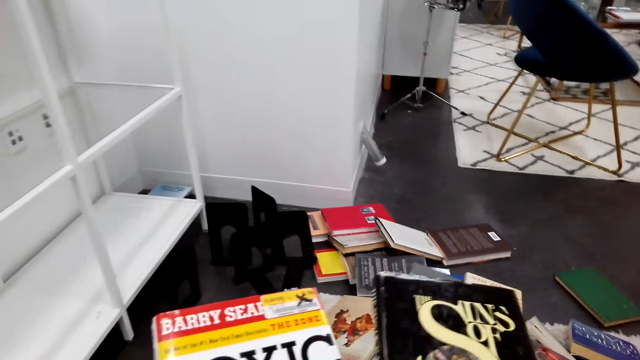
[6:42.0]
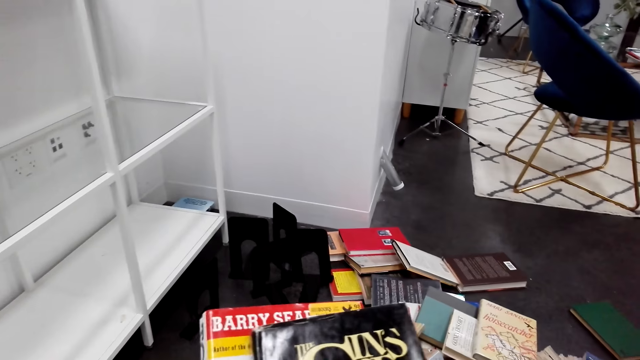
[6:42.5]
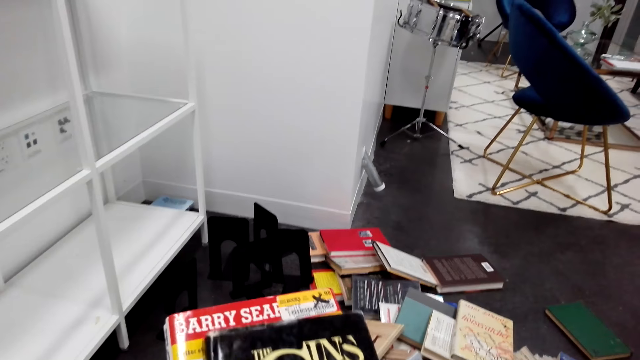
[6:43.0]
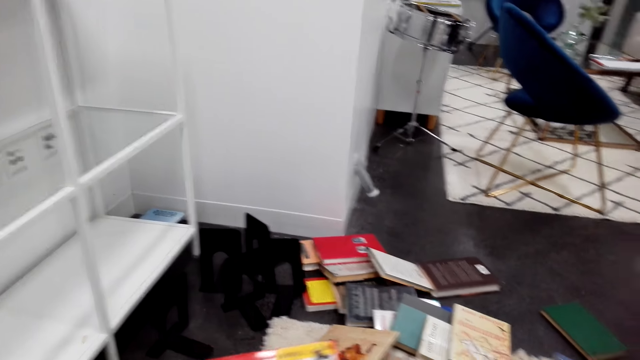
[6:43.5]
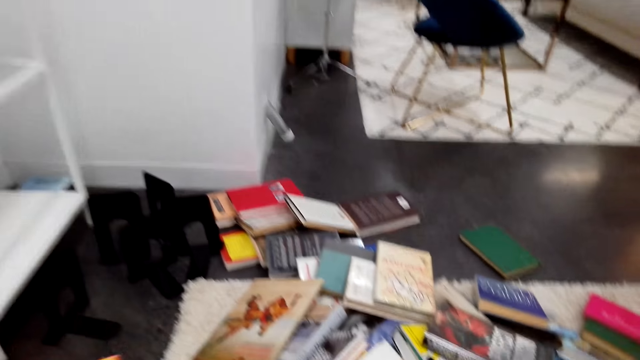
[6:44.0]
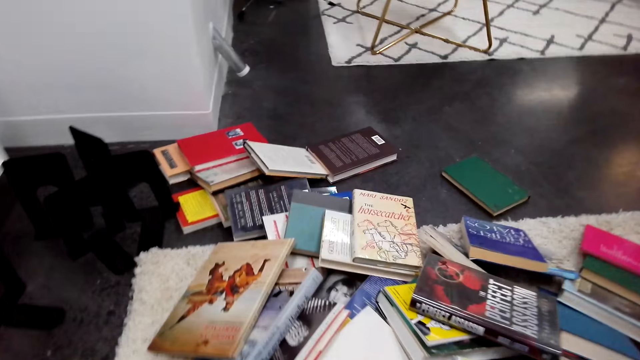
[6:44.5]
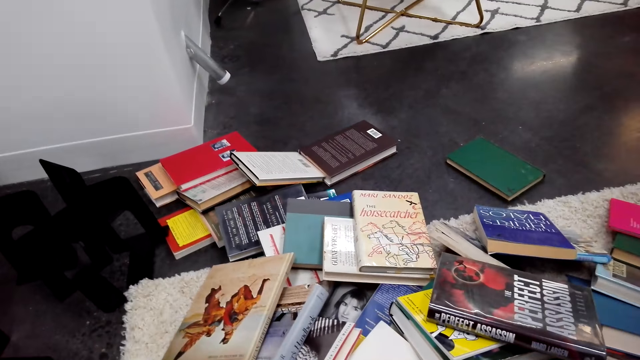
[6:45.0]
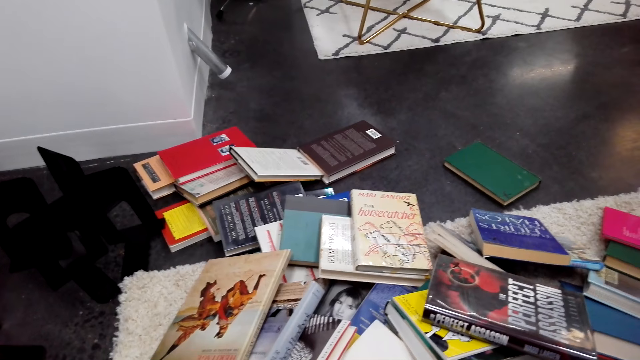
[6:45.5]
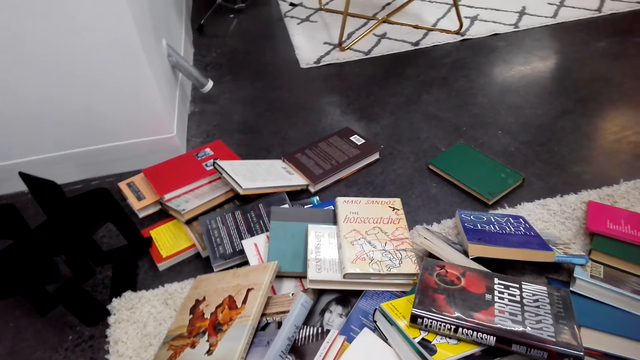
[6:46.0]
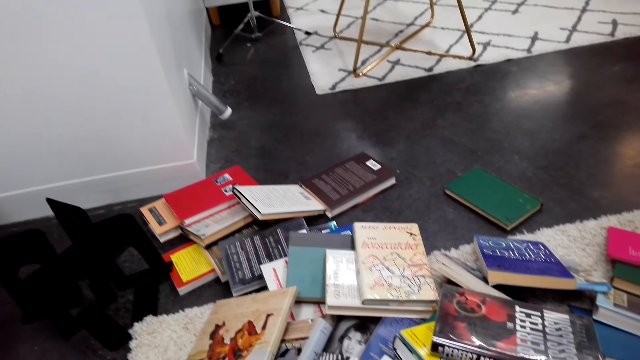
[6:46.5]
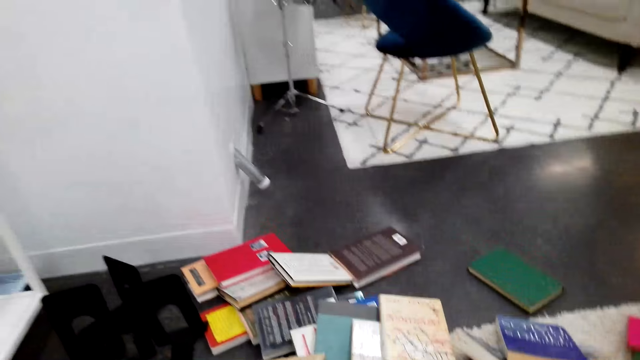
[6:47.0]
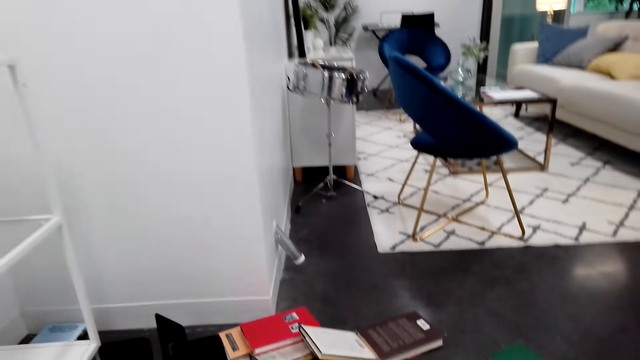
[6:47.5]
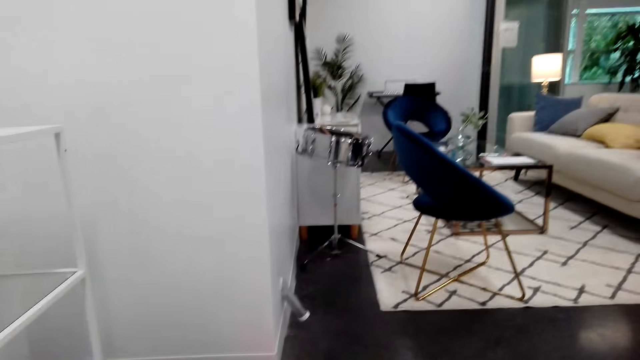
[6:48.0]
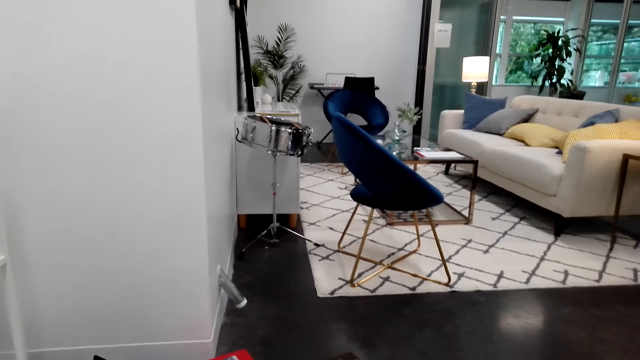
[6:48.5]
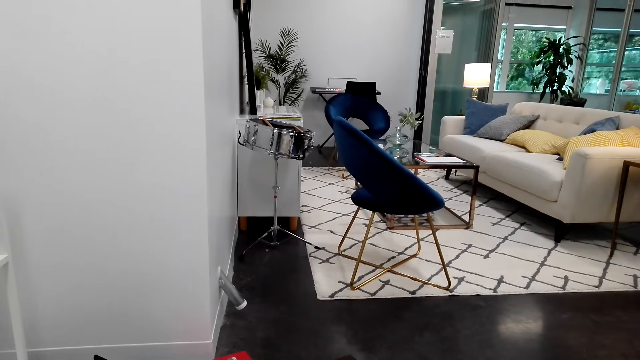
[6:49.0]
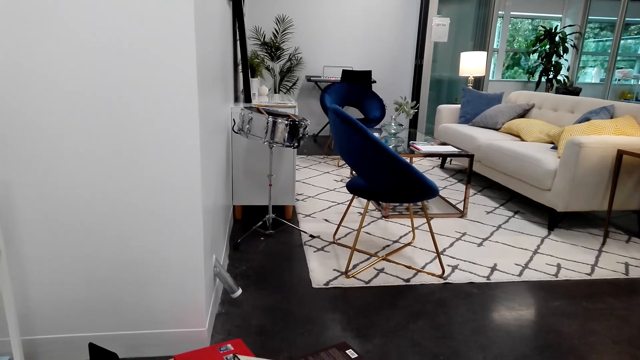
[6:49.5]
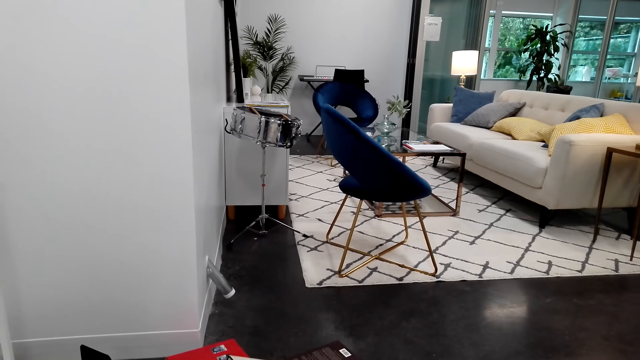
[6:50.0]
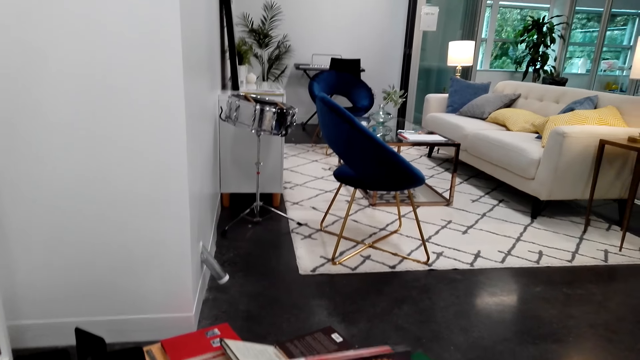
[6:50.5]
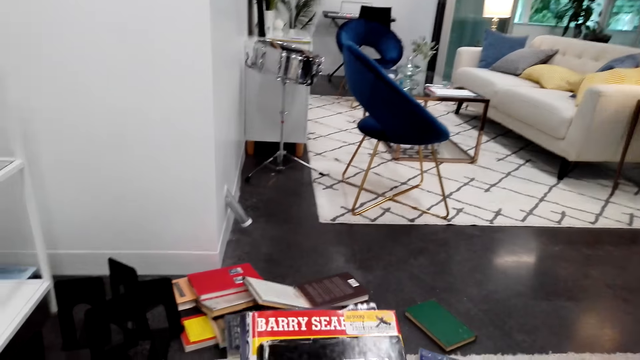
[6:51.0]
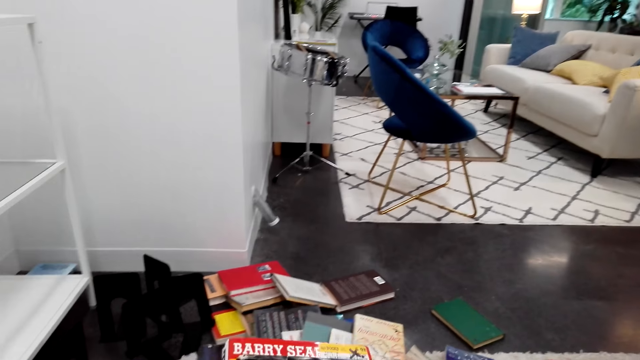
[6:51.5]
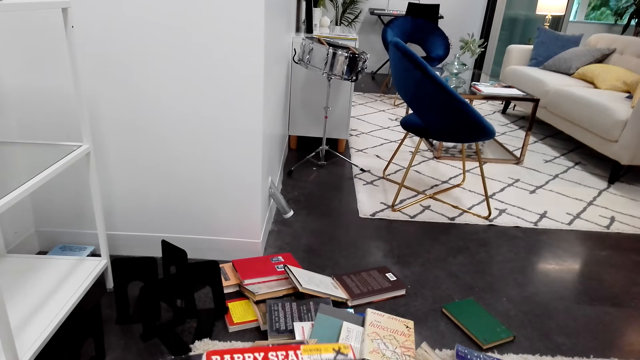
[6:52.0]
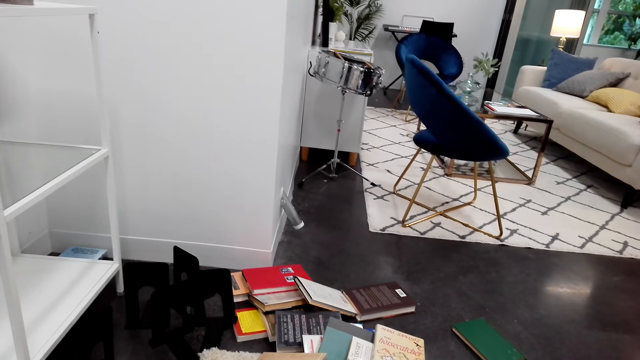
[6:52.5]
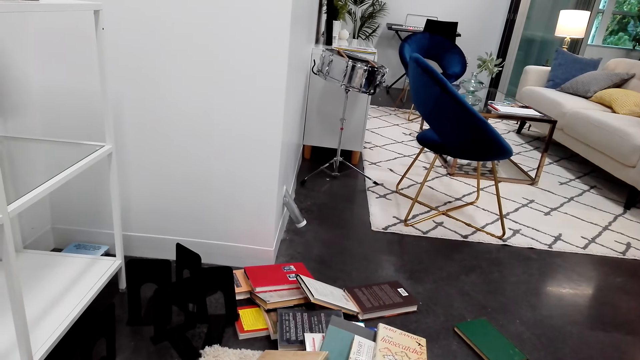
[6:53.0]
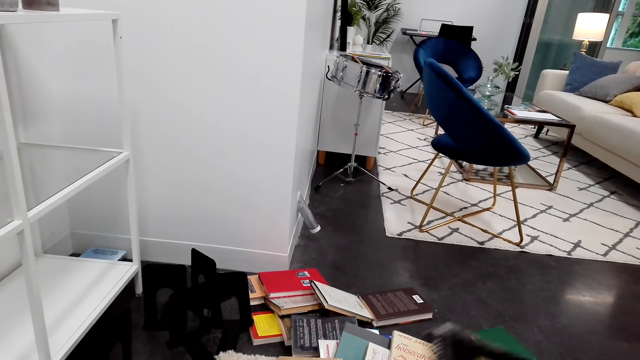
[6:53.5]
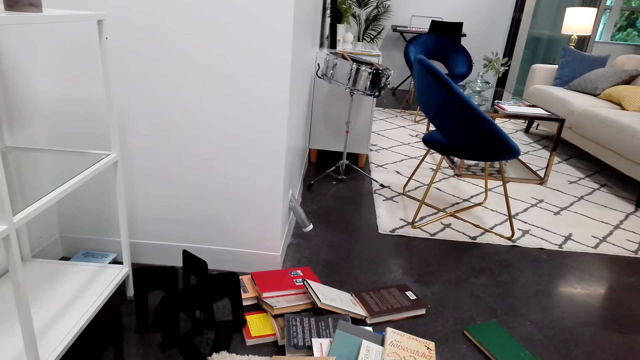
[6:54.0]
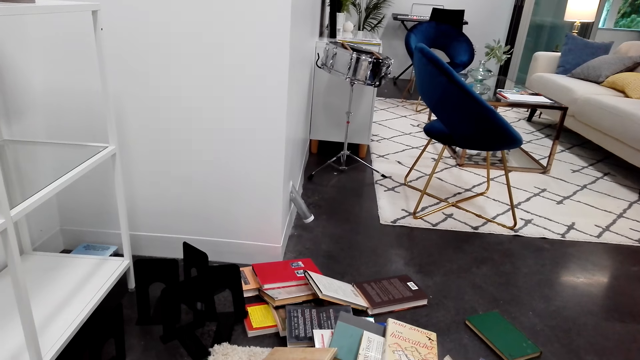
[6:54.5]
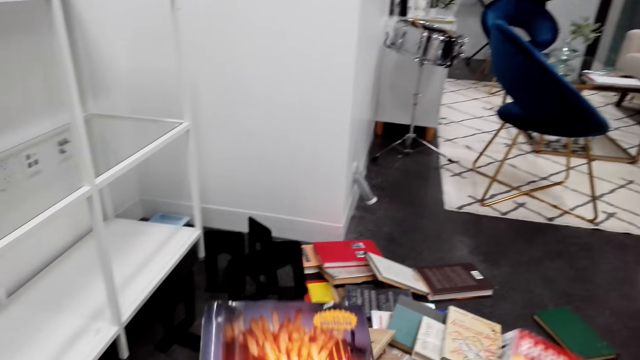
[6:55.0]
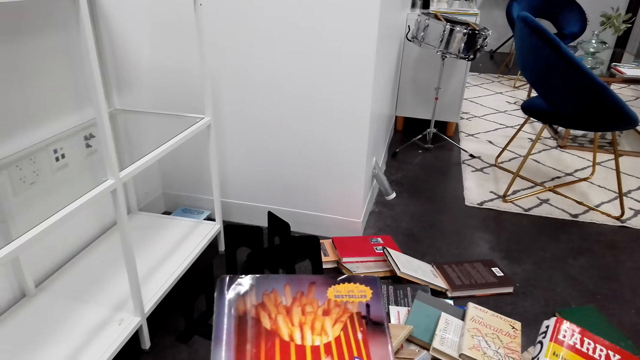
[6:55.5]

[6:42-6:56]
The camera wearer holds a book. They dialogue with a person. They hold the book.

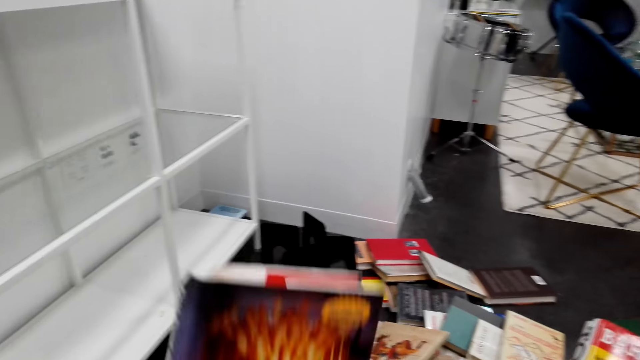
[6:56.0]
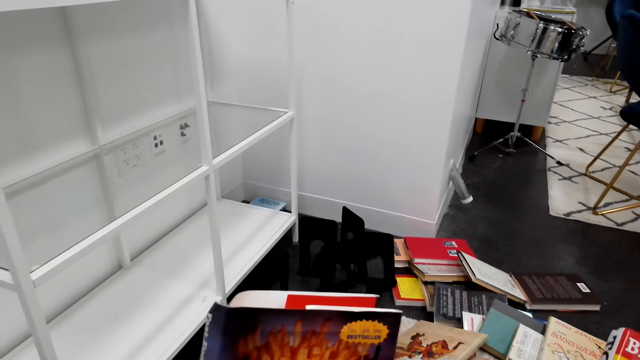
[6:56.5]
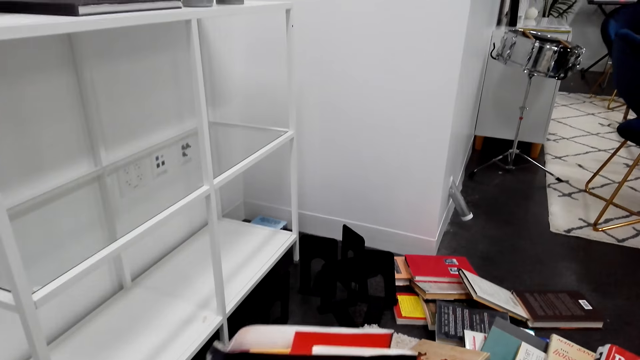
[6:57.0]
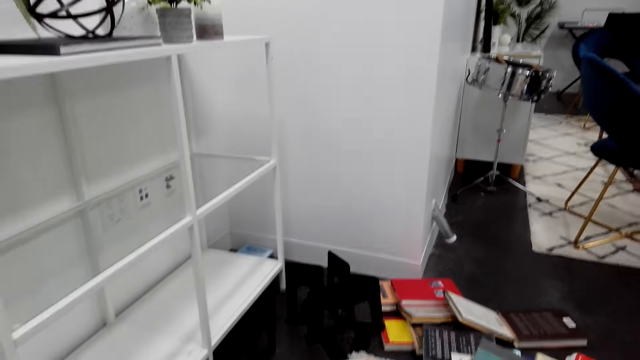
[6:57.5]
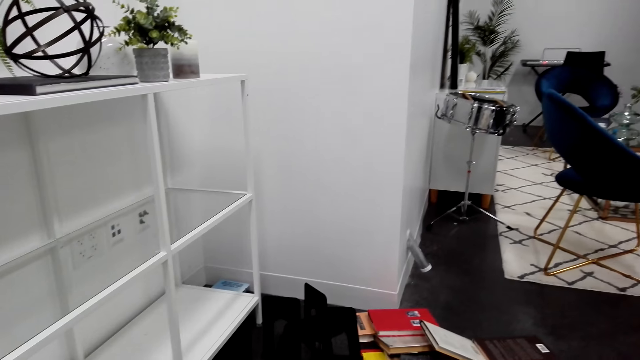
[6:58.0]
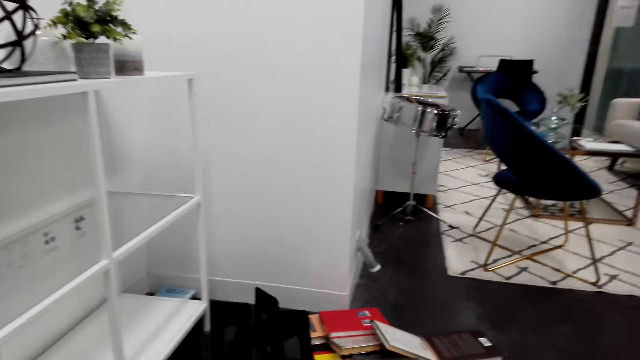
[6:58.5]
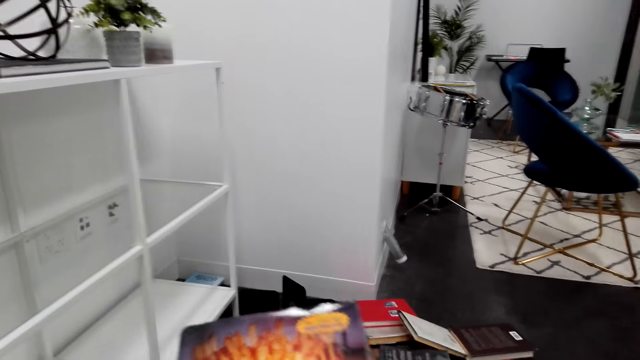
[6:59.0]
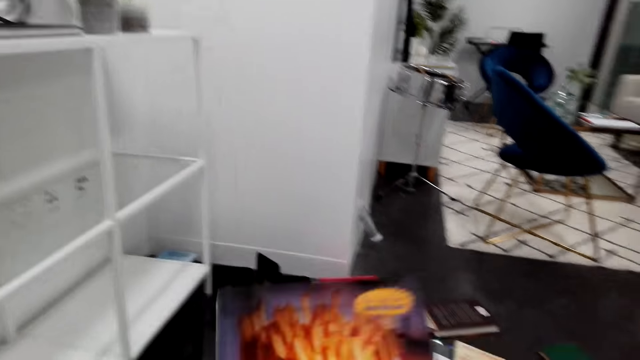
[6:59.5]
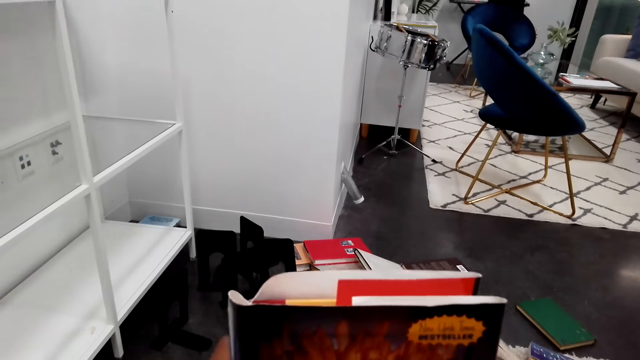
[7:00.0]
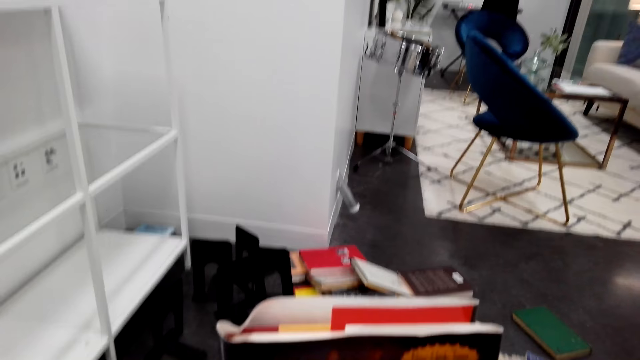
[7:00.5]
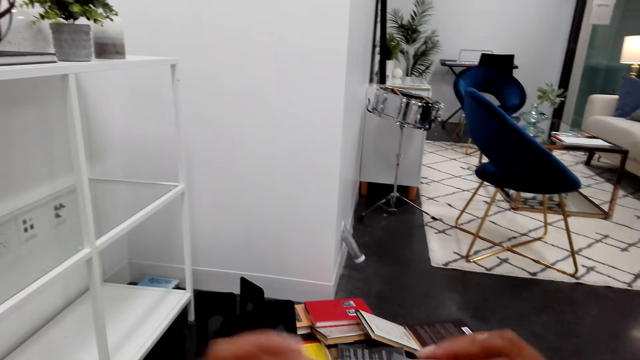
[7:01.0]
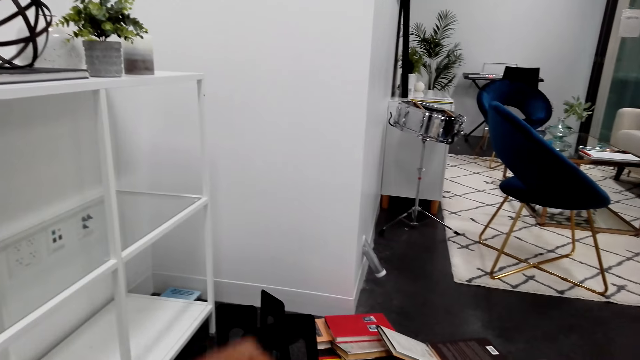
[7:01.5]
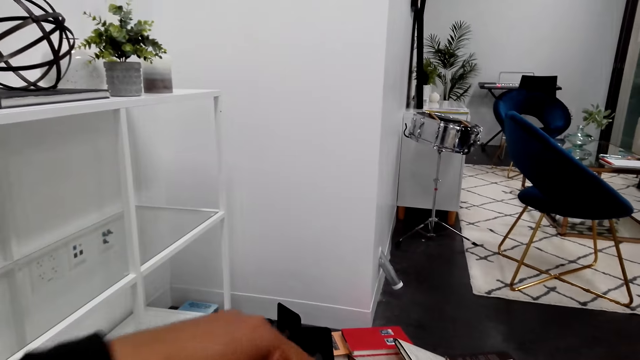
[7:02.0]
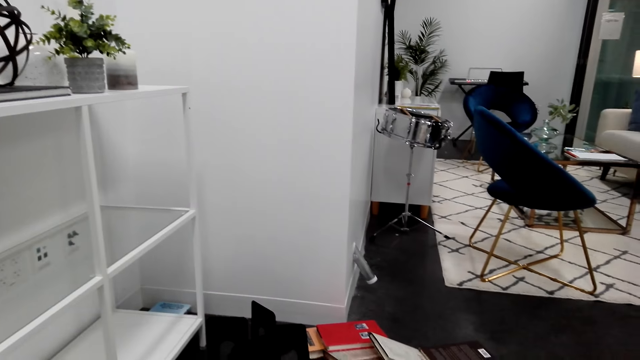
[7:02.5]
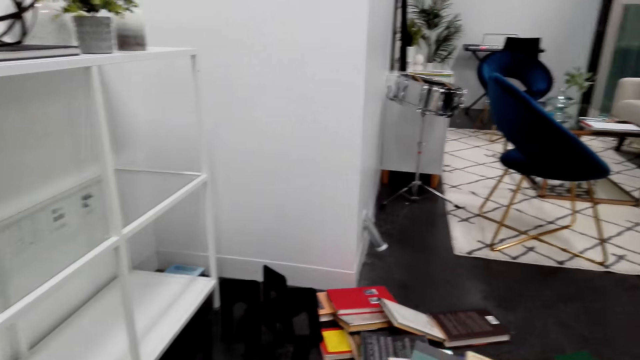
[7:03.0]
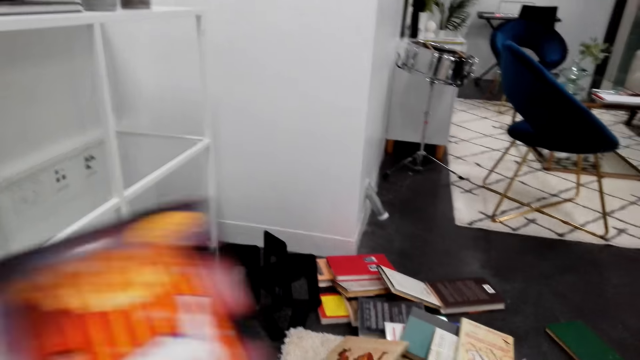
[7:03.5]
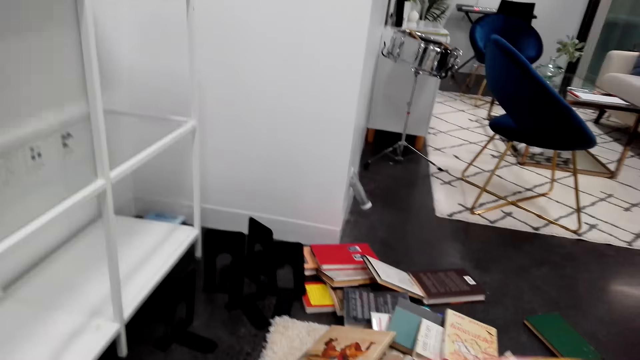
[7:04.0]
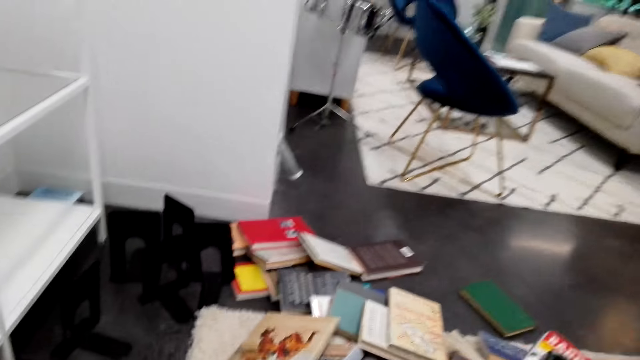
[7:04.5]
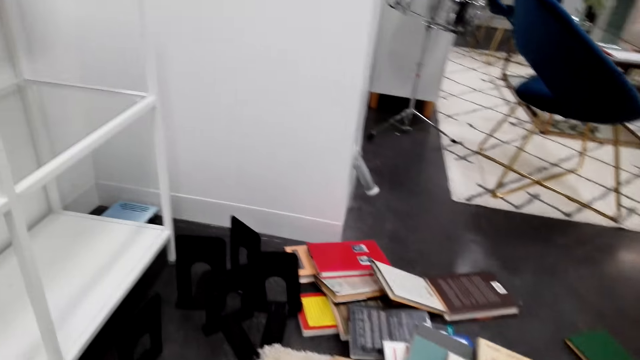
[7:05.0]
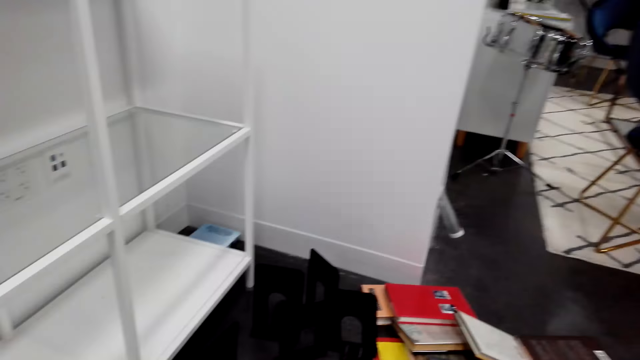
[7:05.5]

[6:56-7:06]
The camera wearer looks around the house. They hold a book.
